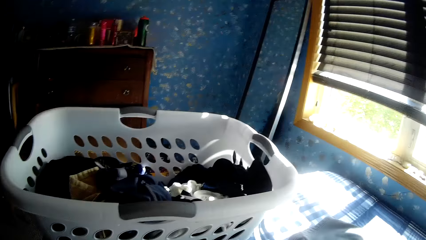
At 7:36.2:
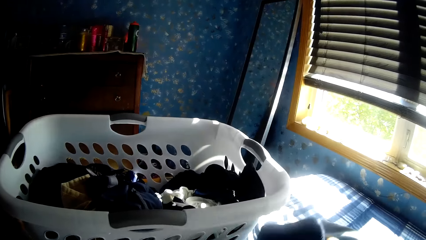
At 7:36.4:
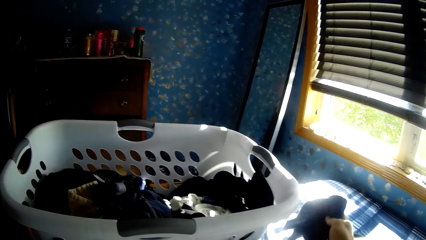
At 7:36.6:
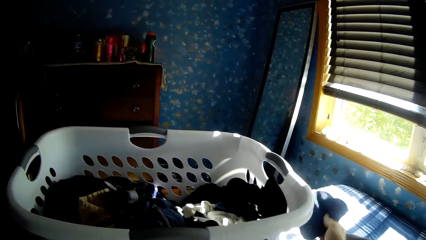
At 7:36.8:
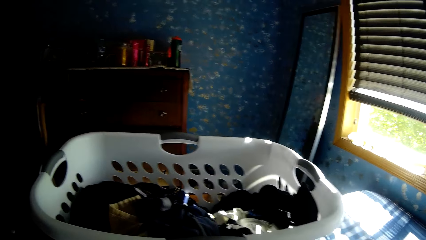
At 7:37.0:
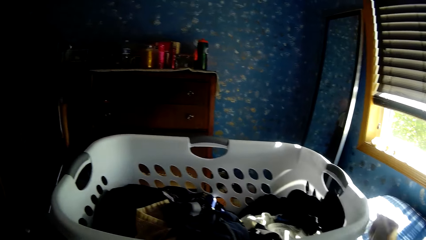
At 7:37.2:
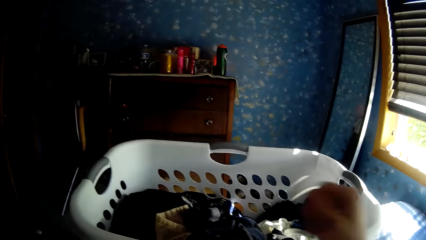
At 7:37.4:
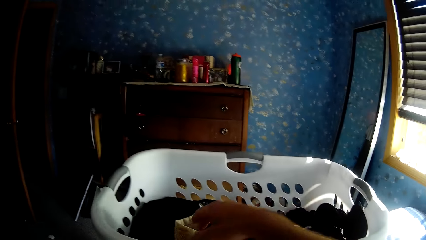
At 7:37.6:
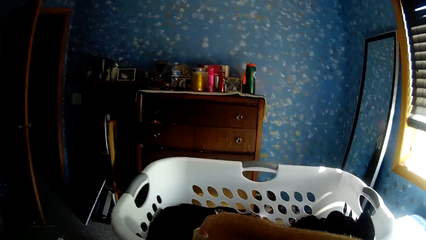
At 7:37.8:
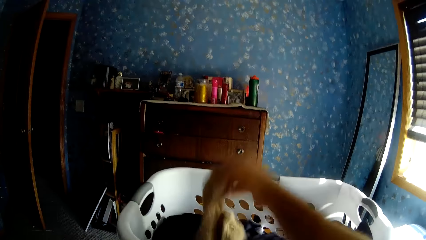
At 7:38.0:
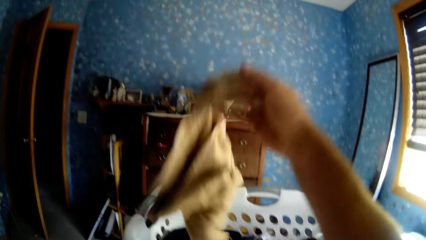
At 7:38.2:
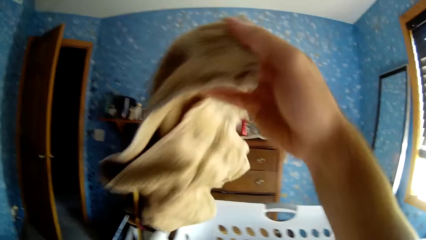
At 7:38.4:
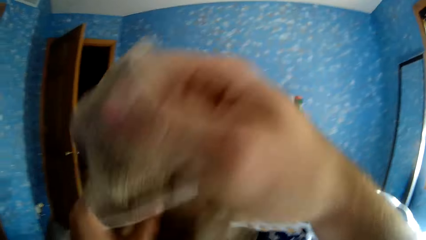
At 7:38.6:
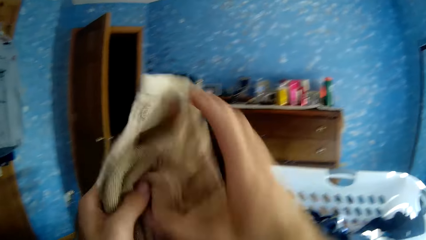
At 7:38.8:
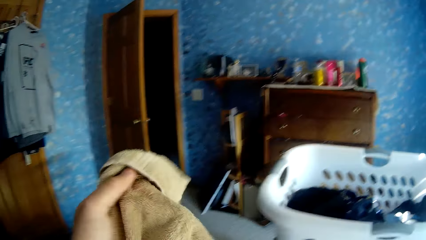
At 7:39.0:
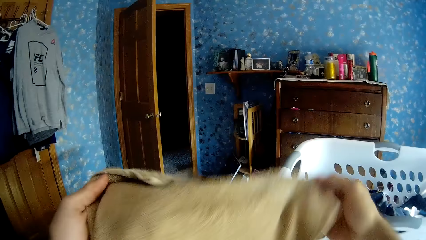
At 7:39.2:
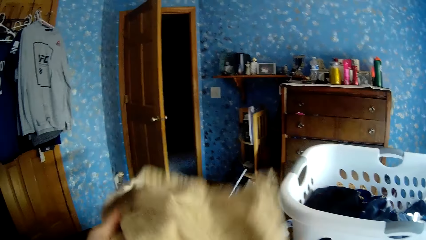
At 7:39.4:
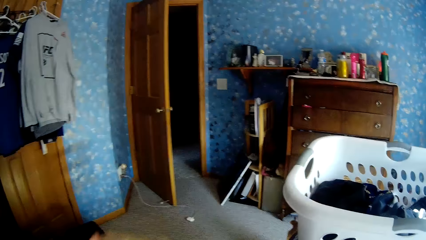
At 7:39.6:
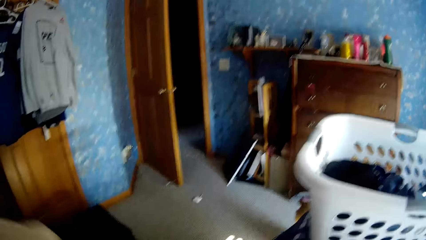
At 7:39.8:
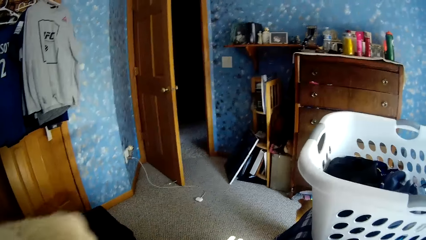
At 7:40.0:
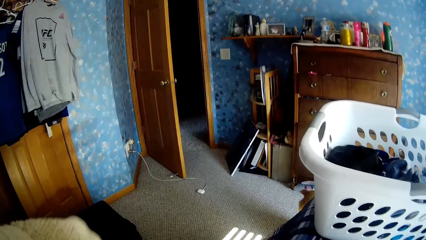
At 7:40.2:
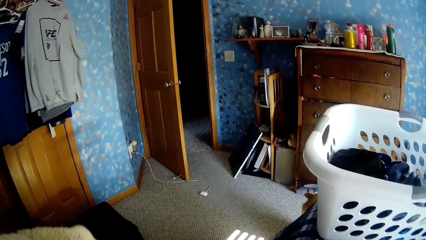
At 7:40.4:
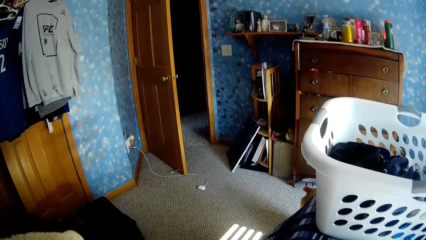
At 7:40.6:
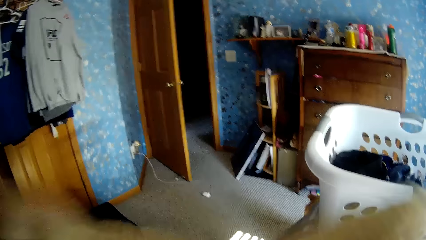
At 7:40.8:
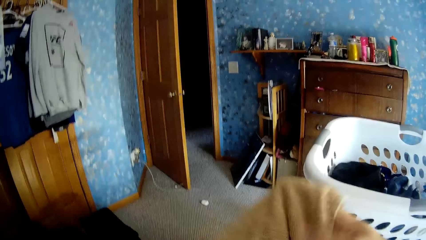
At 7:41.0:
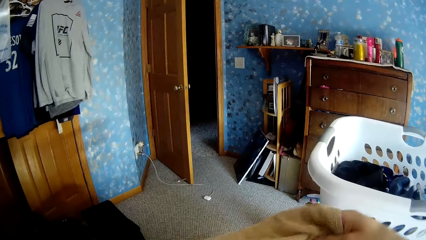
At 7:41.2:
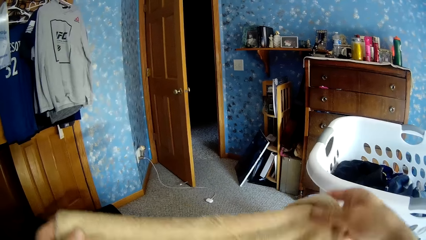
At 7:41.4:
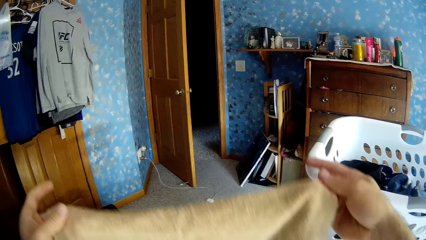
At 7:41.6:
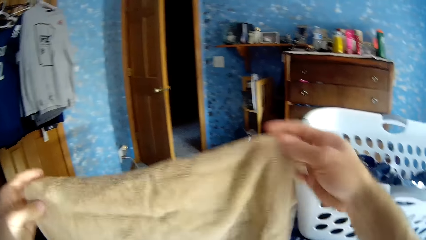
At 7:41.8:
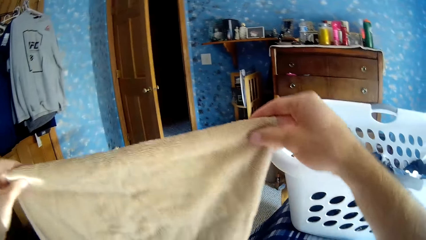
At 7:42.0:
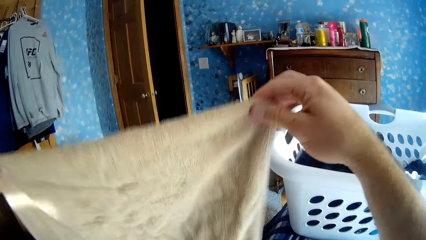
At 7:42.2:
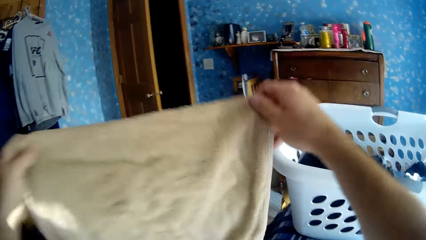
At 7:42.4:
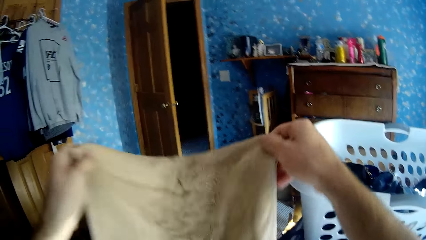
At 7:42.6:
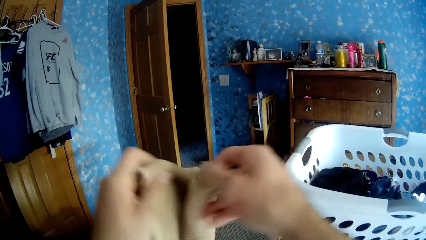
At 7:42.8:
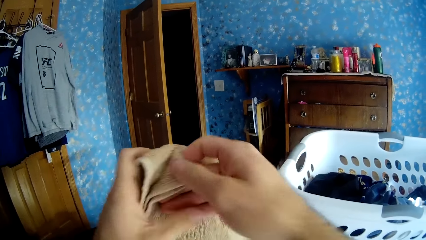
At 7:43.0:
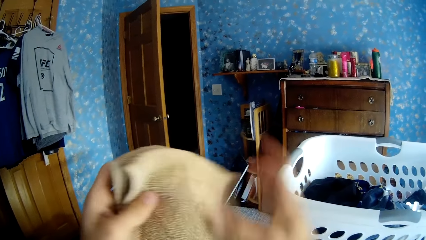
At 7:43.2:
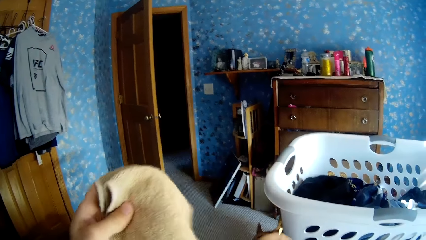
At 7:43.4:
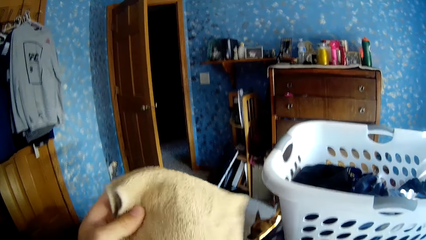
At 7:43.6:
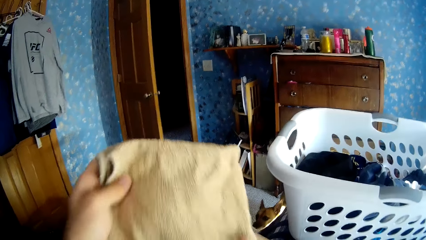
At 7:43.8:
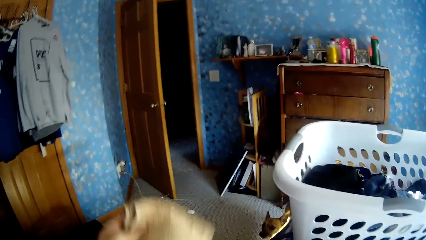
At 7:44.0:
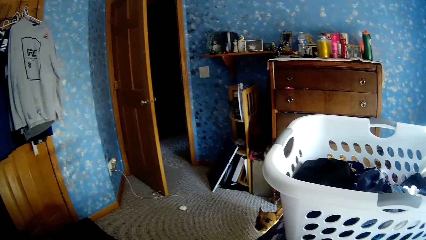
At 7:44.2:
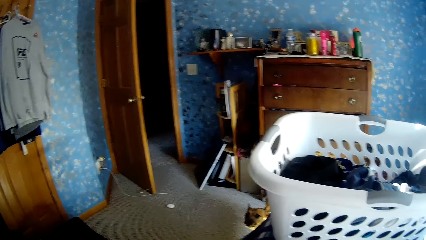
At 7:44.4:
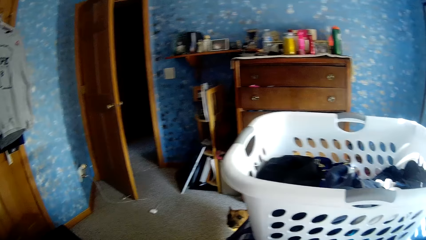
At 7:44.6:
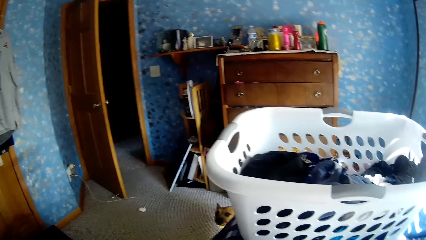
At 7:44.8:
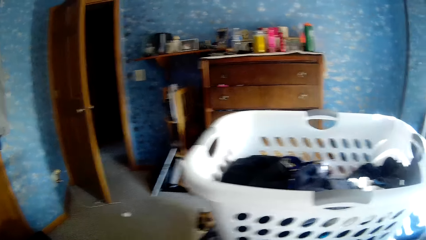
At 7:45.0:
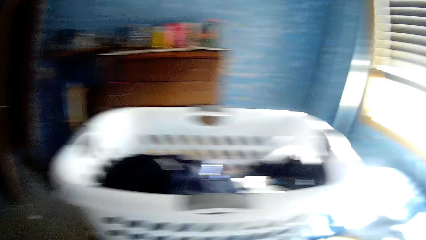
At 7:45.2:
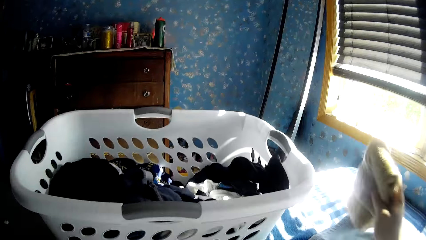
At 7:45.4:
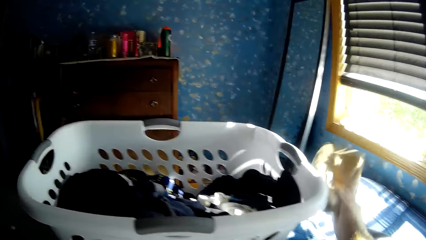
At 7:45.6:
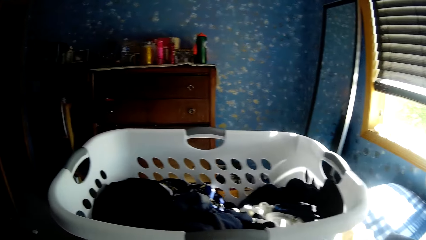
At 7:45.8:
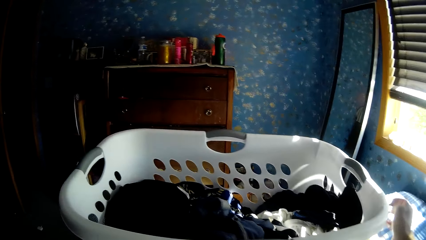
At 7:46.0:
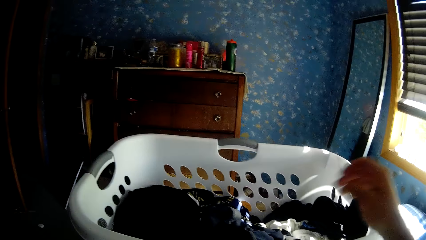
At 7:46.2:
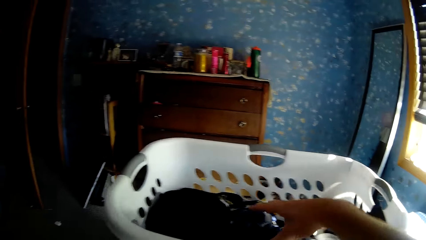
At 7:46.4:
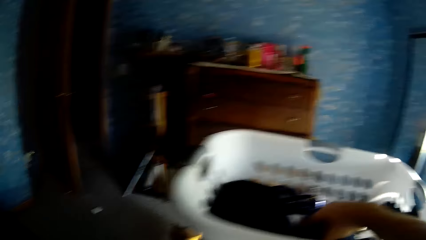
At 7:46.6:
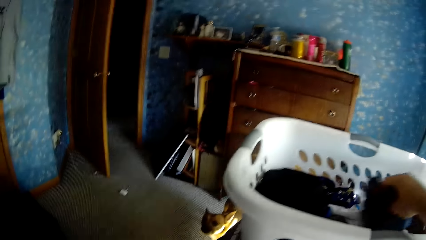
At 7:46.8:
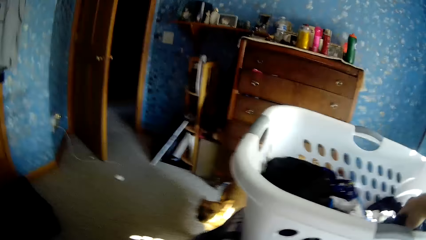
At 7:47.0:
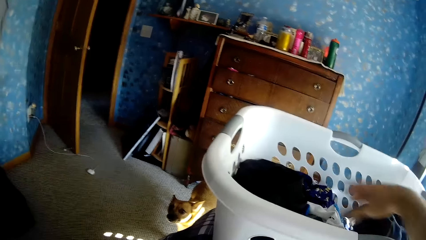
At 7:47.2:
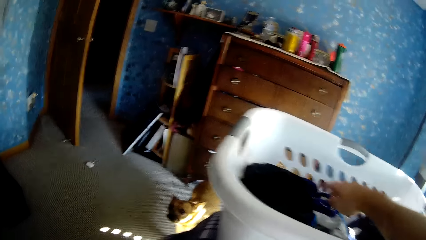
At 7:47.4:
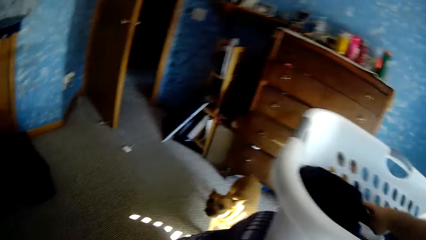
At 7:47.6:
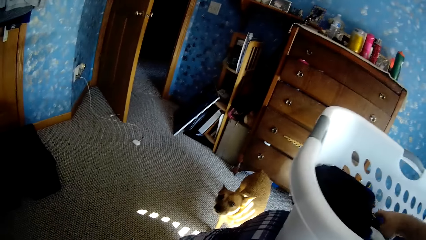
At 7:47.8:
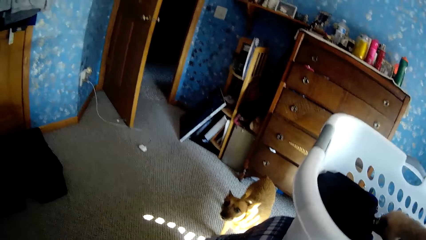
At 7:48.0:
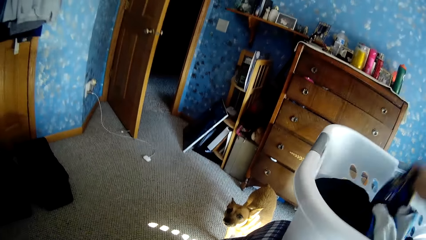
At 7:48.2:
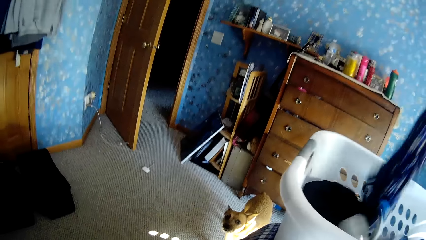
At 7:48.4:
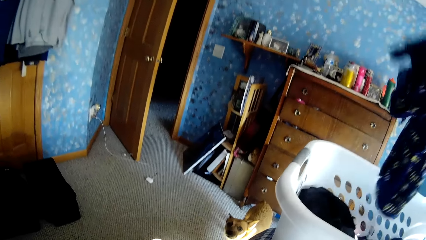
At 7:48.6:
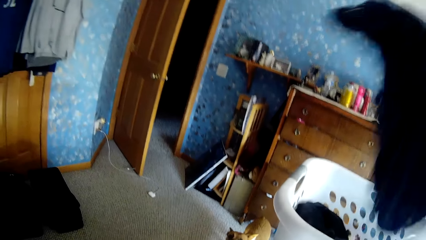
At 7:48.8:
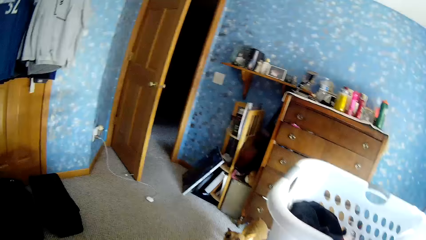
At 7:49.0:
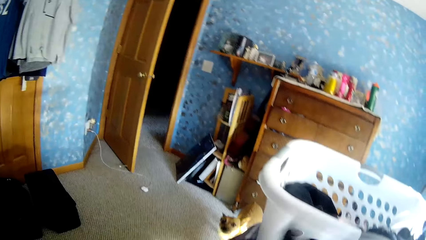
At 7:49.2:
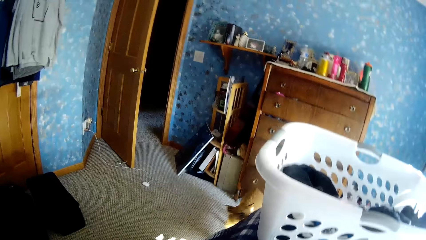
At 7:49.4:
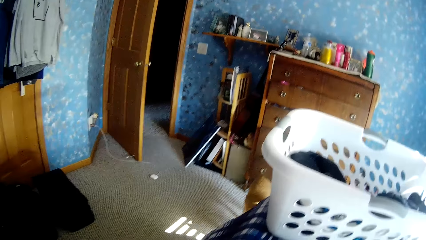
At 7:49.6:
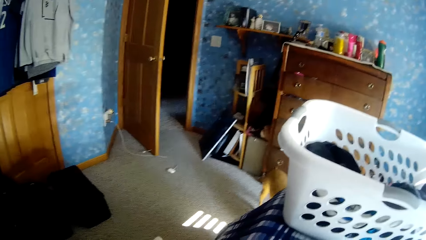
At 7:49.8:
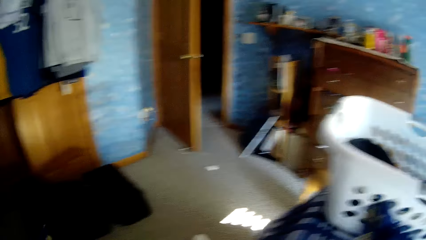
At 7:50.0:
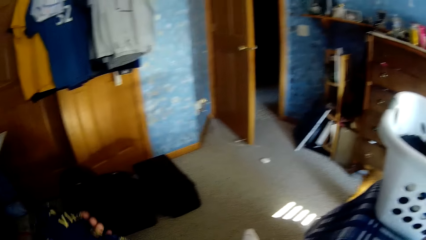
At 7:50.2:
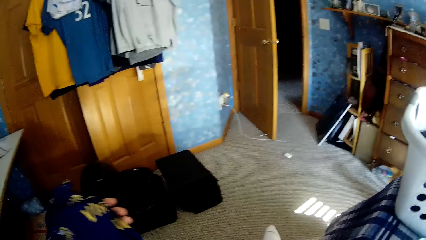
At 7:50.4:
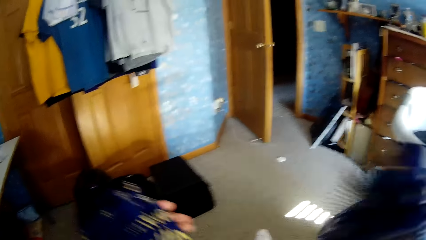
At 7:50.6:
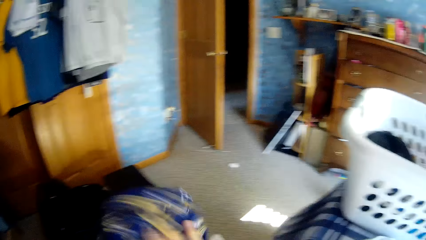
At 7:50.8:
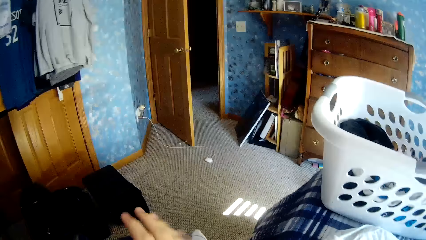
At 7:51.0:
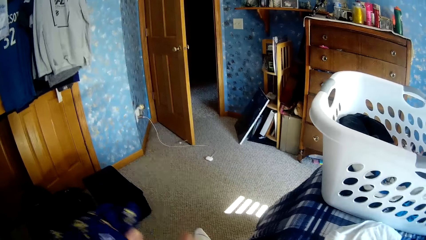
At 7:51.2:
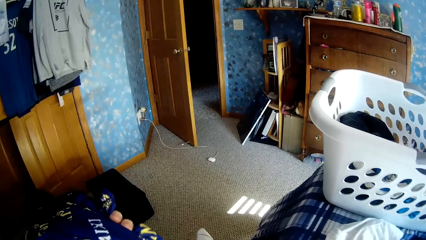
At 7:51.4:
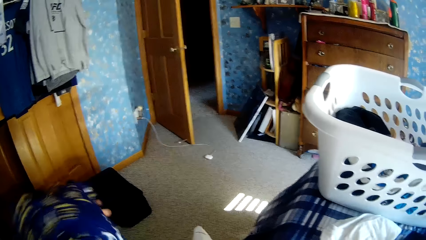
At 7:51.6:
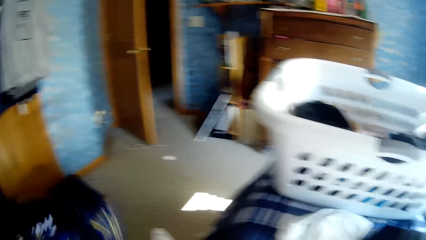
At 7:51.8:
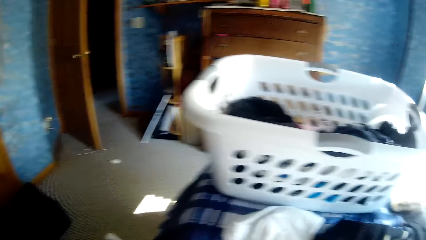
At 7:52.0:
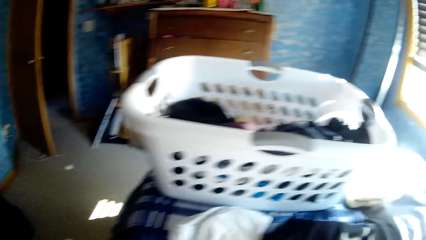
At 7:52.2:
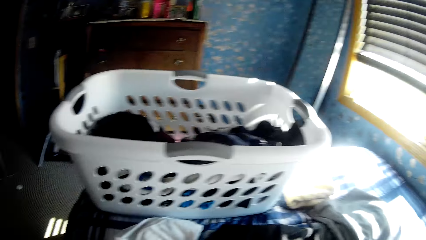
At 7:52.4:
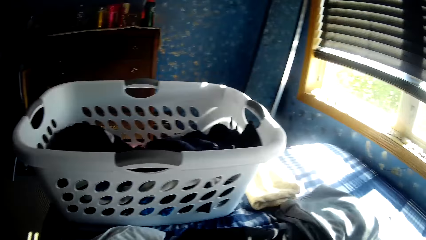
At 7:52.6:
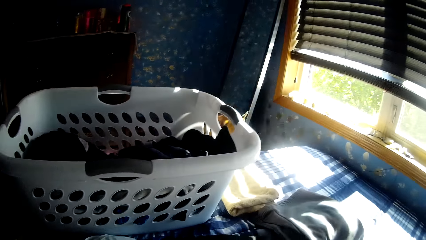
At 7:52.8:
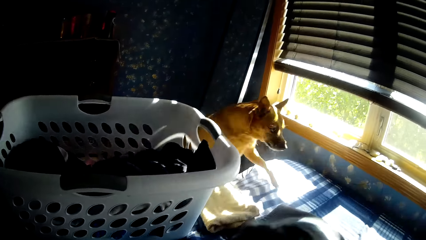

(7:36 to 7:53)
The camera wearer puts the small blue cloth on the bed with his right hand. He picks up a yellow cloth or towel from the laundry basket with his right hand. He folds the yellow cloth with his hands. He puts the towel on the bed. He picks up a cloth from the laundry basket. He folds the towel. He holds blue socks in his hands.
